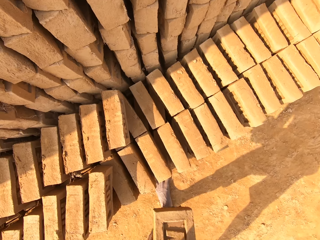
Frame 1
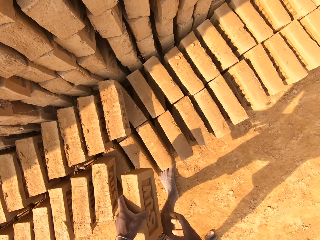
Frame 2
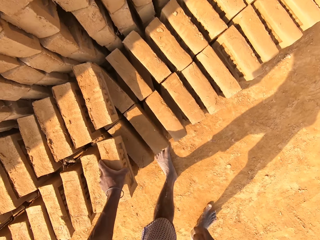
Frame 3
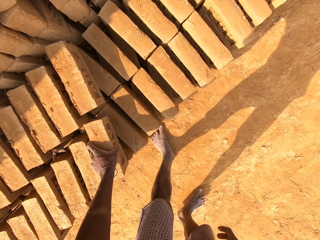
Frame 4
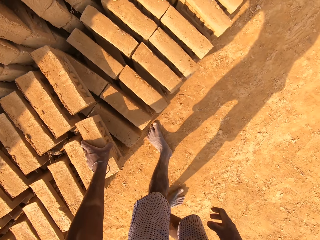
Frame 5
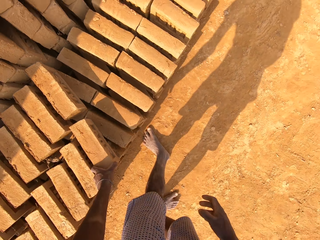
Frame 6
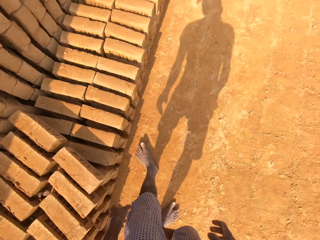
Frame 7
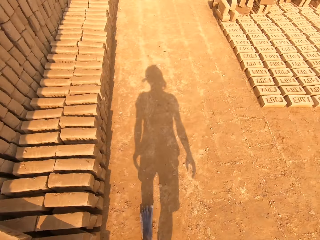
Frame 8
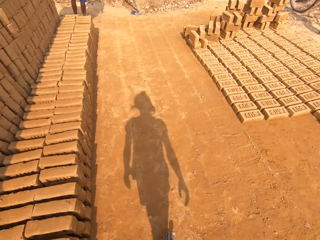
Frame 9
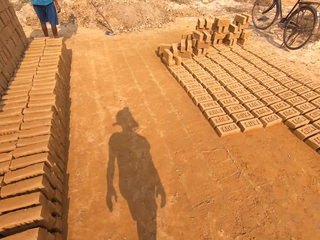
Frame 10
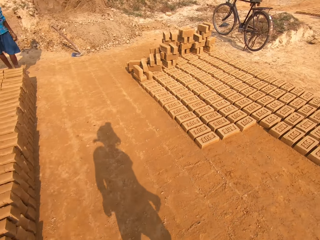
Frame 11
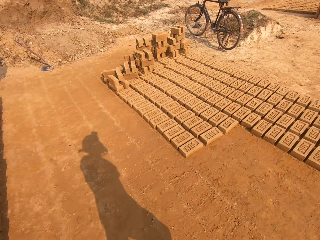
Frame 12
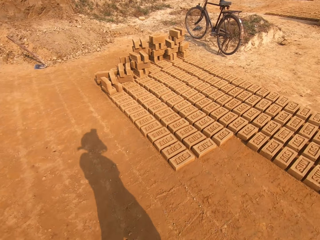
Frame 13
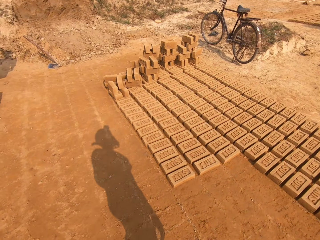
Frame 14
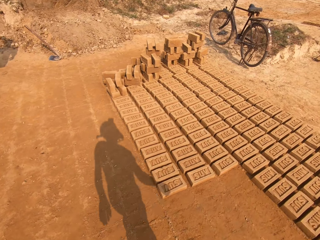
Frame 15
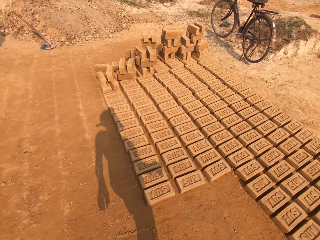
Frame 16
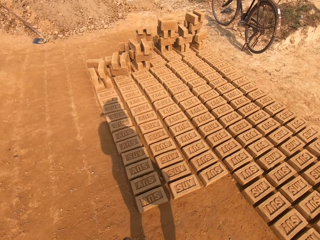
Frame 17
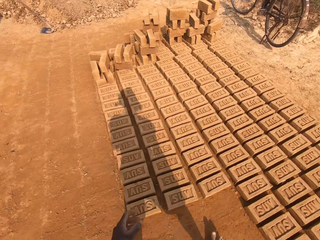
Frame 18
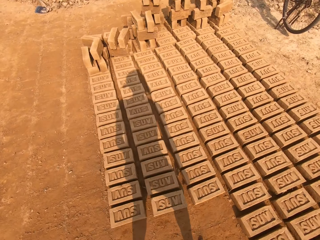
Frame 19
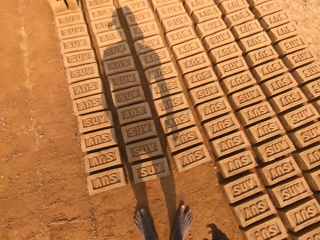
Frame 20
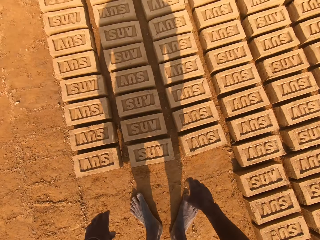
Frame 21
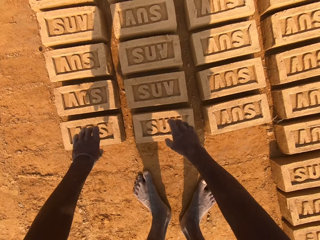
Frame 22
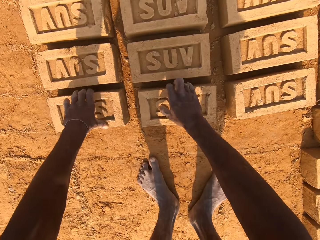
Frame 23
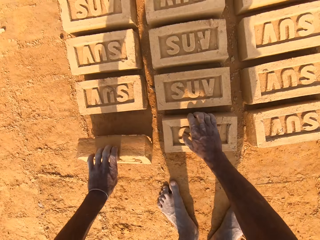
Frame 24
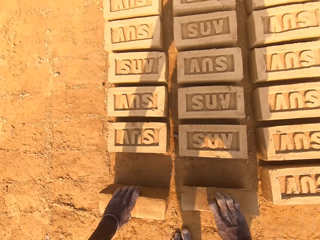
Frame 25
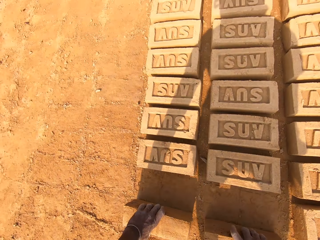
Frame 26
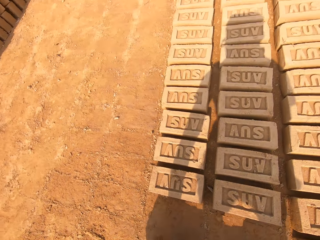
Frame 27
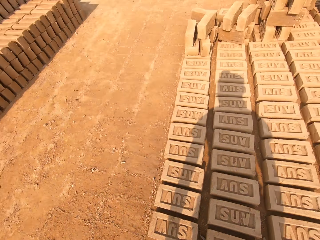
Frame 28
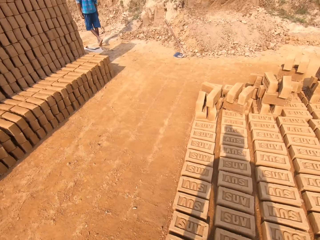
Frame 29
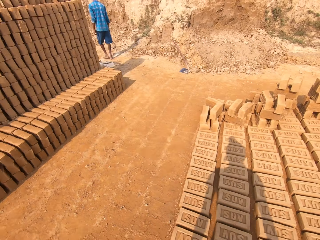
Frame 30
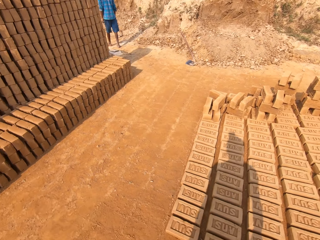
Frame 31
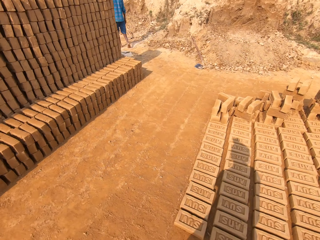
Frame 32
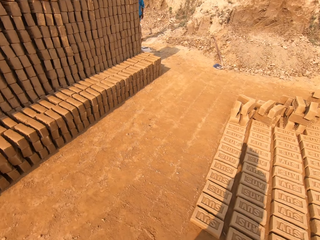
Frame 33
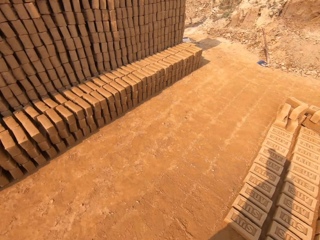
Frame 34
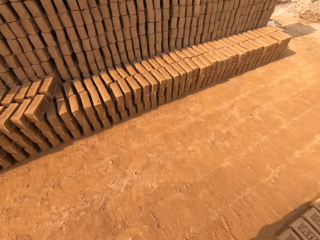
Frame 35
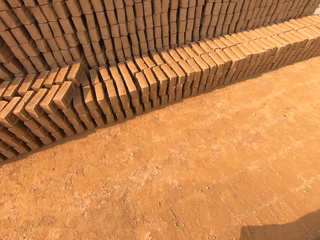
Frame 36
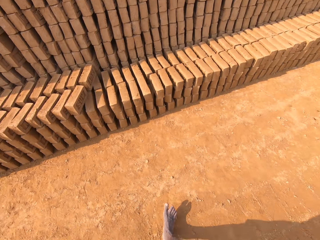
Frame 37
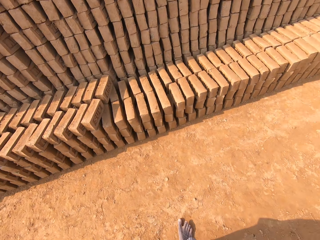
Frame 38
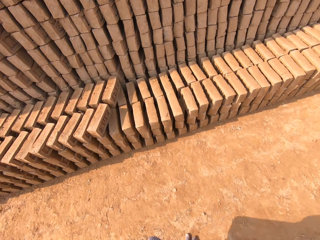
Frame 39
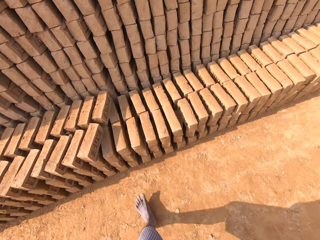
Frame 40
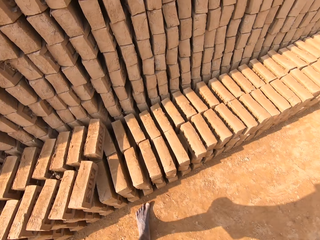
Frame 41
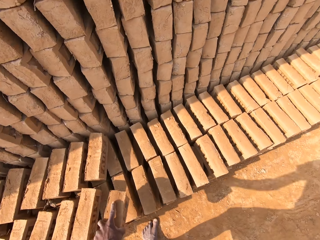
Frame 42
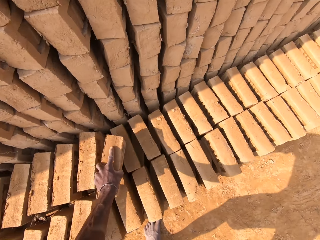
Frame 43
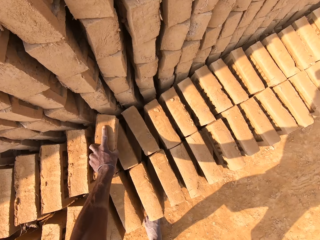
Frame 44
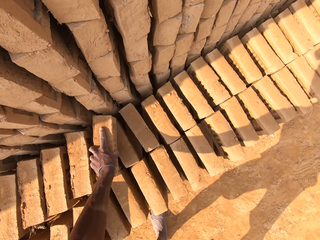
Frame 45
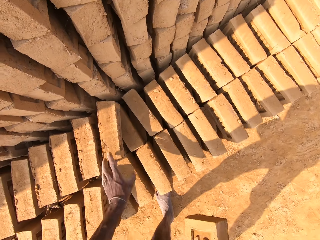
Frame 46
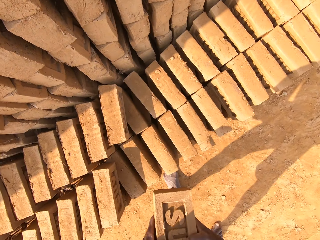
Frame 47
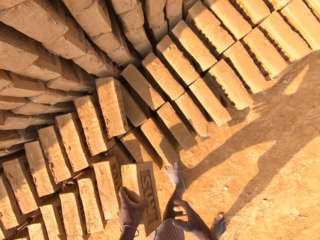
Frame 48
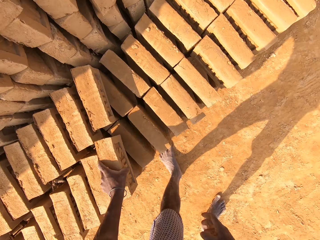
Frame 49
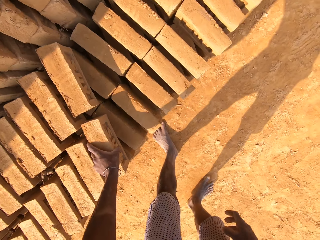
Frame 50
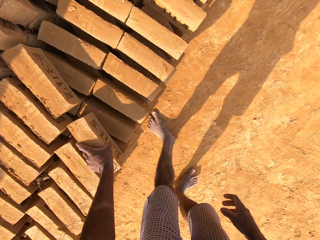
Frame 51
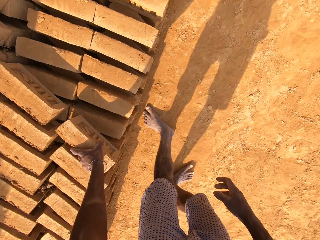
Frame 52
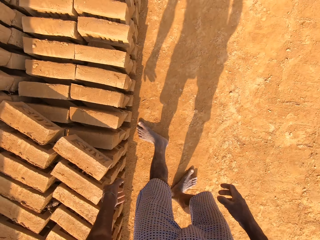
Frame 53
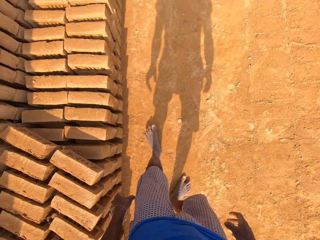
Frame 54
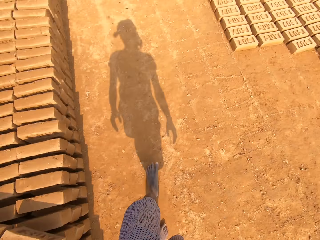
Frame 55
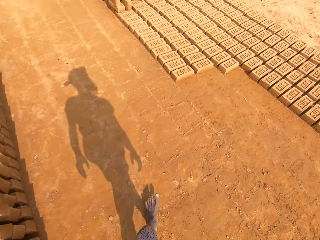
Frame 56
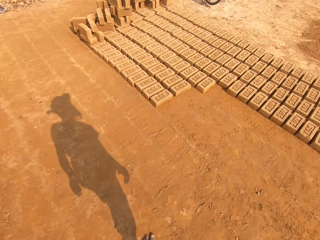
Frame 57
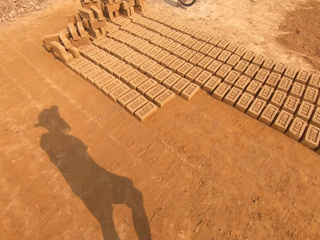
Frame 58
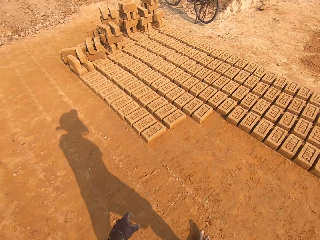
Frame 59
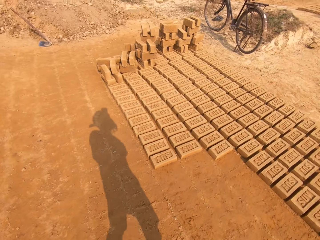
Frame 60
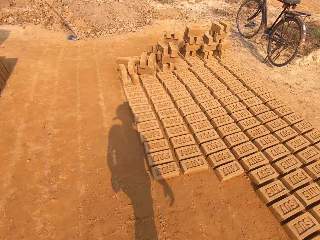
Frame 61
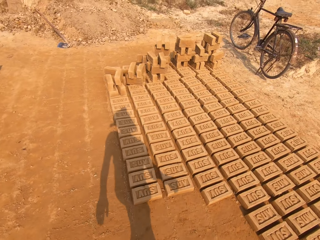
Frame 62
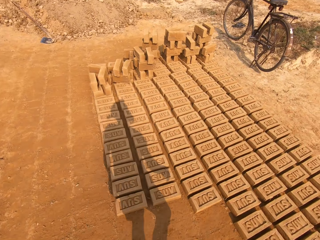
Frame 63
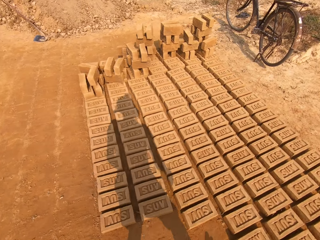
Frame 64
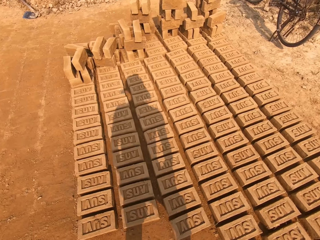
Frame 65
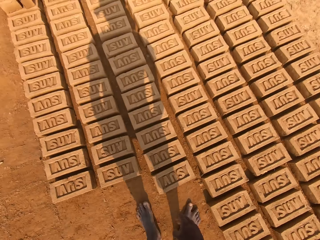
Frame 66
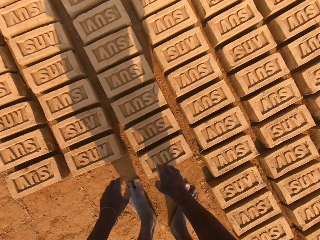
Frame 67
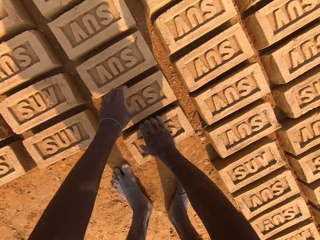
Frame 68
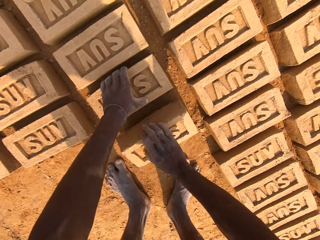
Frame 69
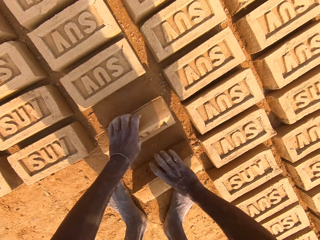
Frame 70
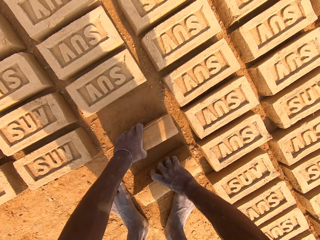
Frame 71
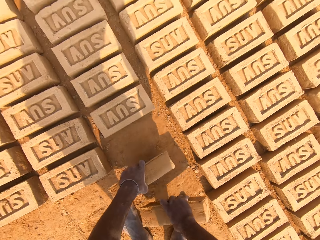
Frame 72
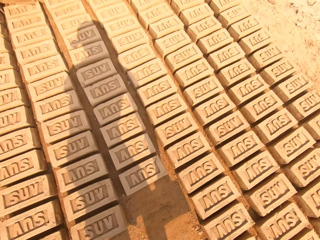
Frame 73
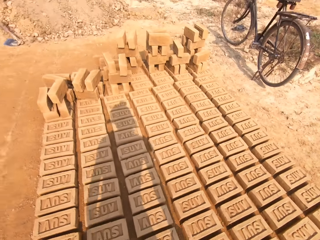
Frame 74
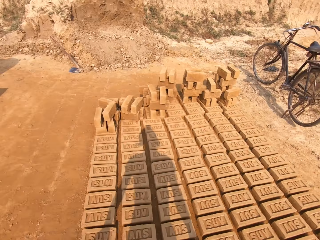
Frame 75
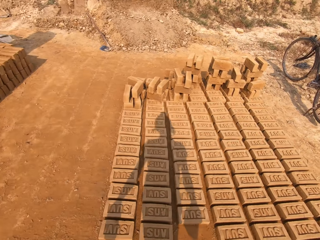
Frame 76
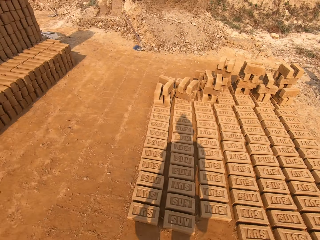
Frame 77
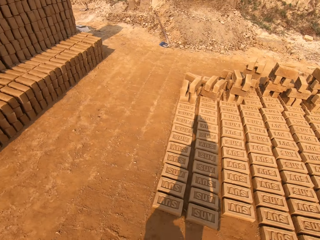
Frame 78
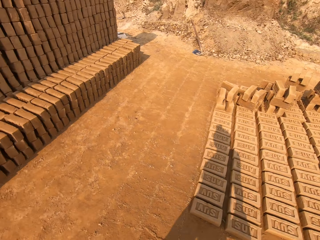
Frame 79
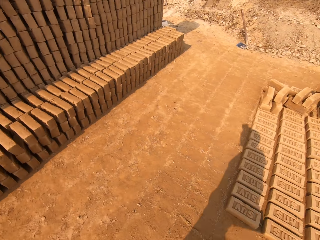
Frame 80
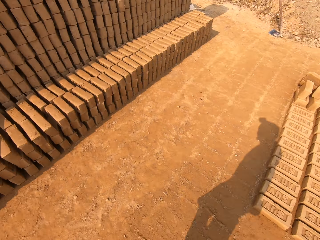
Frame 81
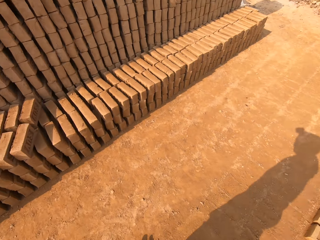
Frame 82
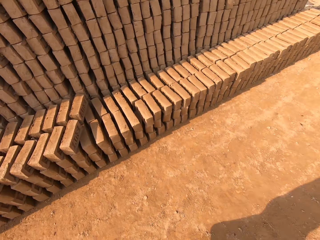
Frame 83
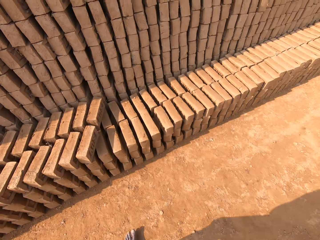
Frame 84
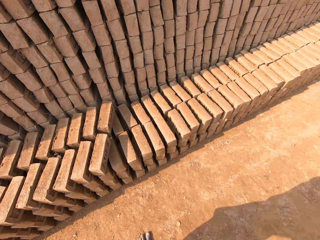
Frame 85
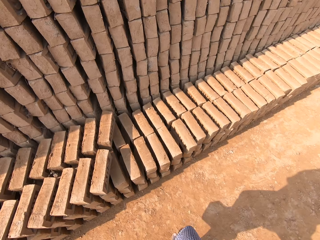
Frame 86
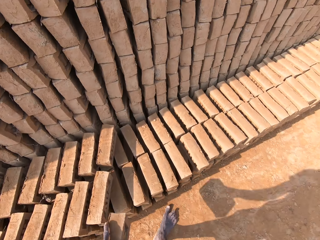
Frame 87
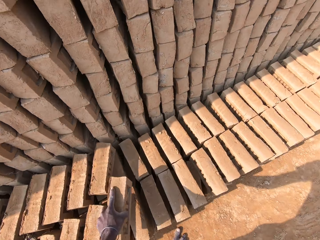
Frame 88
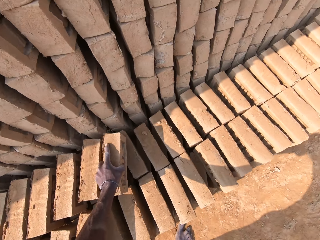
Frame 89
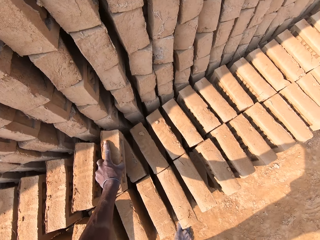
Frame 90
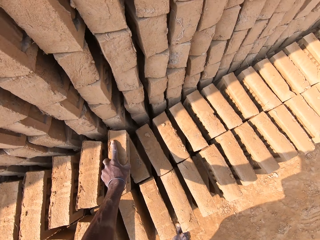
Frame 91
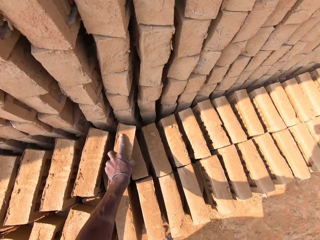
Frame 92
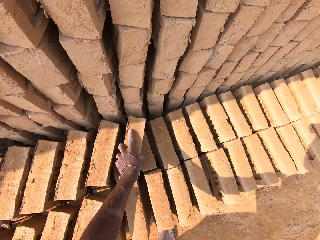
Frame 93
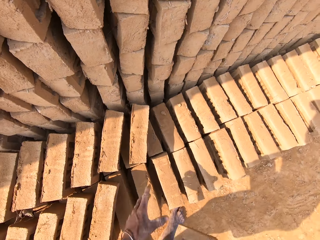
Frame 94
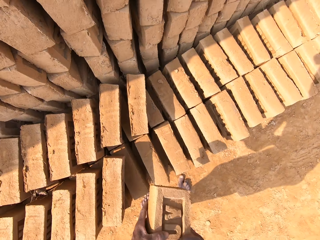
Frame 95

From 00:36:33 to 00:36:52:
The camera wearer switches a block from the right hand to the left. They put the block down on the brick. They walk across the field. They pick up the block from the ground. They pick up the block again. A man walks away. The camera wearer walks across the field. They put the block down. They switch the block from the right hand to the left. They put the block down on the brick. They walk across the field. They pick up the block from the ground. They pick up the block again. They walk across the field. They put the block down.

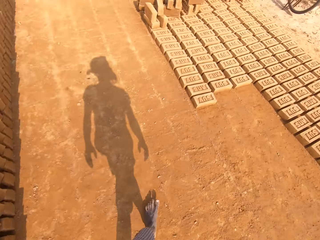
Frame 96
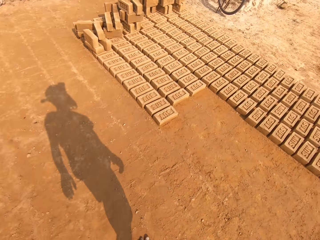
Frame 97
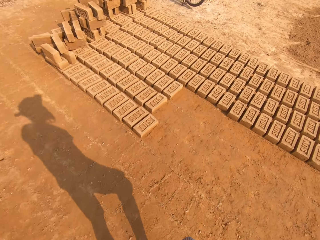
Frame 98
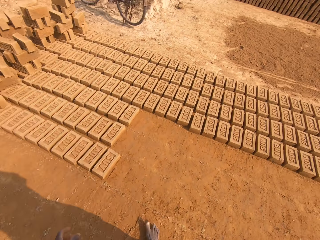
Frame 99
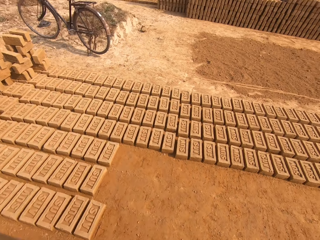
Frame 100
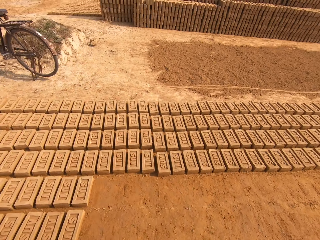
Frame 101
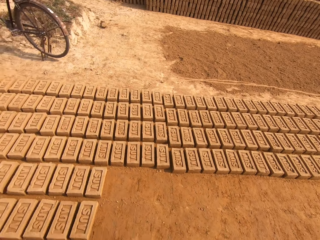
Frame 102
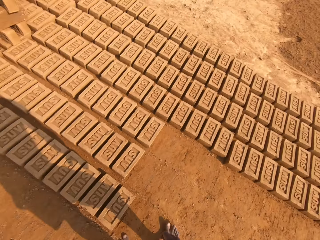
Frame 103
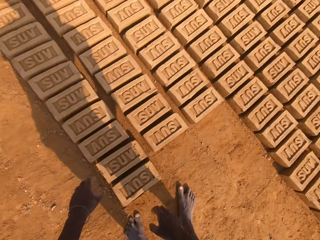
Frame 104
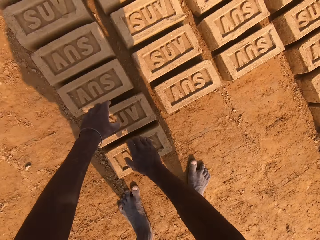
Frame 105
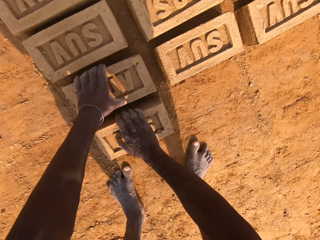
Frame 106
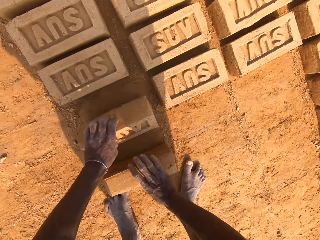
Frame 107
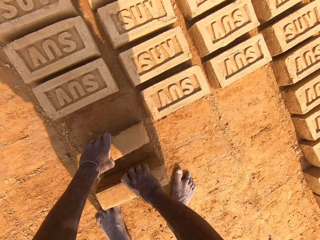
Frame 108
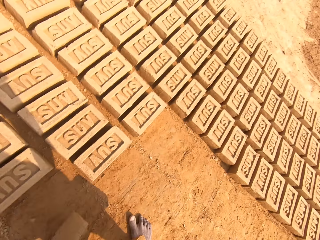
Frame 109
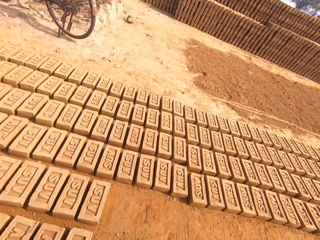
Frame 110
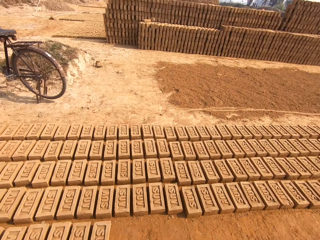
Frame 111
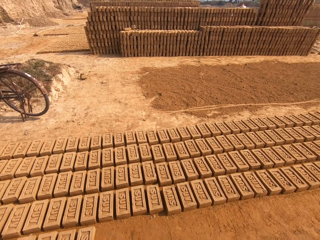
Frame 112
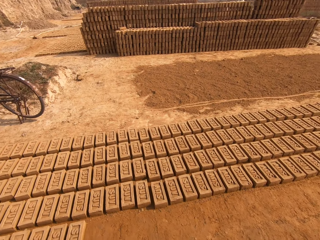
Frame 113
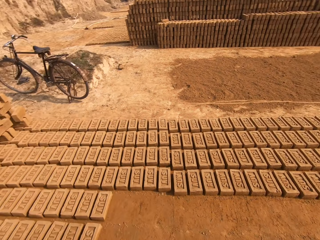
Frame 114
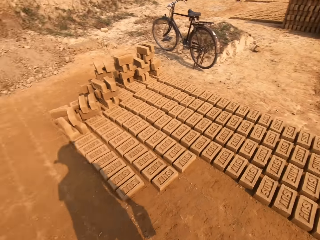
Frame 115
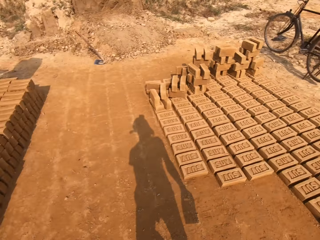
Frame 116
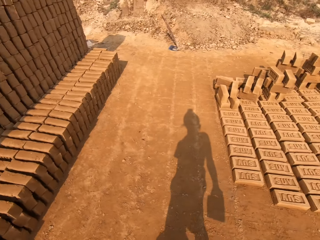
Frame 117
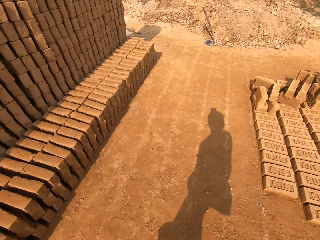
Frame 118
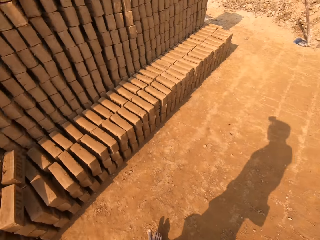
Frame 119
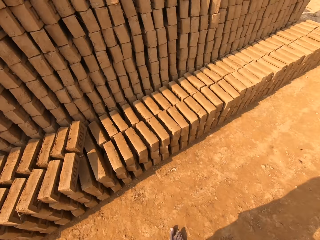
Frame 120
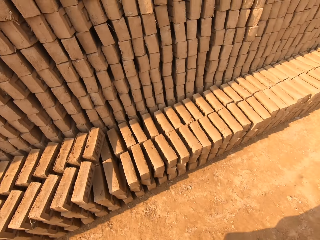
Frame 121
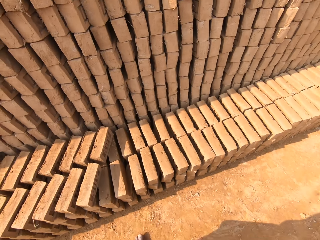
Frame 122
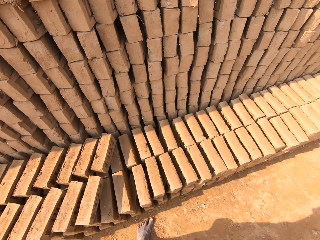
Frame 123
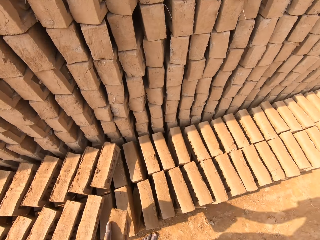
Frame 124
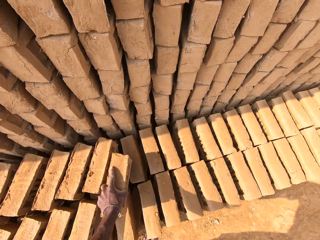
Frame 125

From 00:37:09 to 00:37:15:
The camera wearer walks across the field. They pick up a block from the ground. They pick up the block again. They look around the field. They walk across the field.
